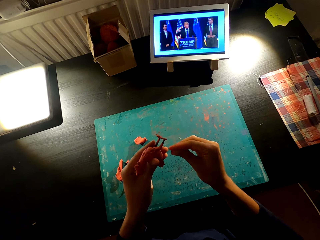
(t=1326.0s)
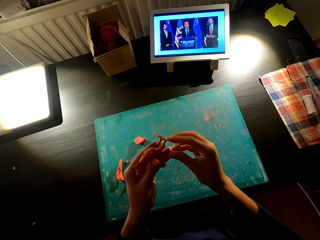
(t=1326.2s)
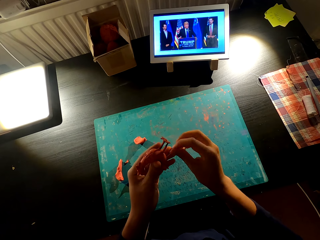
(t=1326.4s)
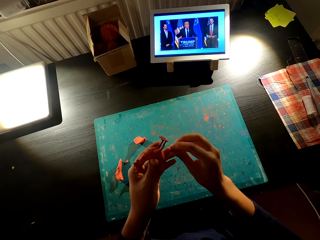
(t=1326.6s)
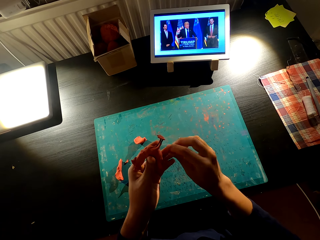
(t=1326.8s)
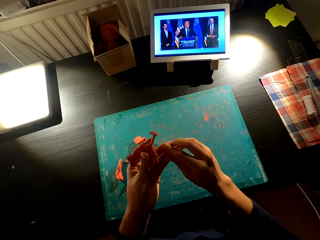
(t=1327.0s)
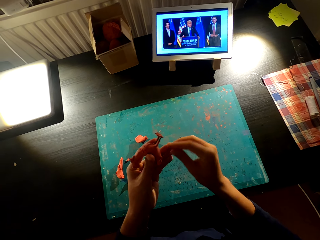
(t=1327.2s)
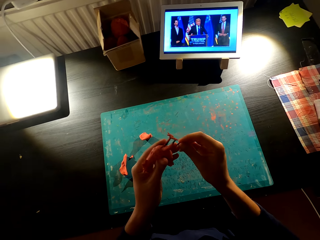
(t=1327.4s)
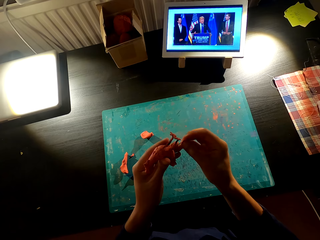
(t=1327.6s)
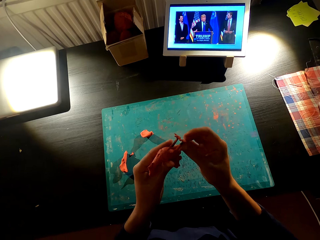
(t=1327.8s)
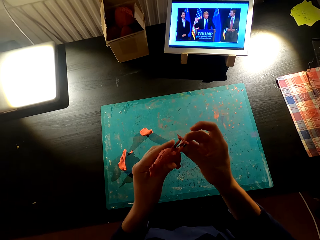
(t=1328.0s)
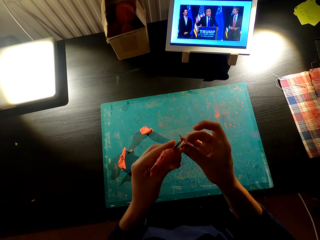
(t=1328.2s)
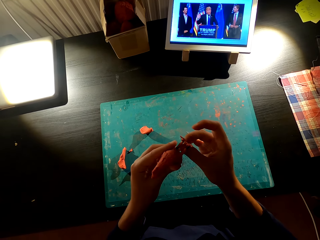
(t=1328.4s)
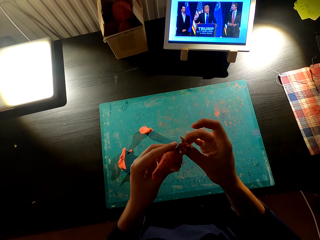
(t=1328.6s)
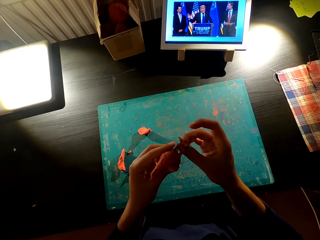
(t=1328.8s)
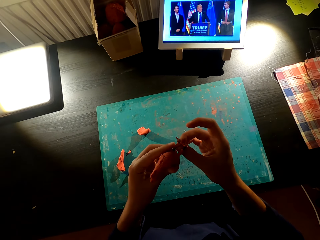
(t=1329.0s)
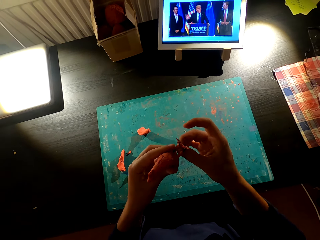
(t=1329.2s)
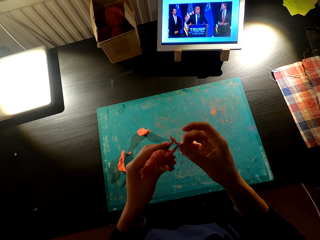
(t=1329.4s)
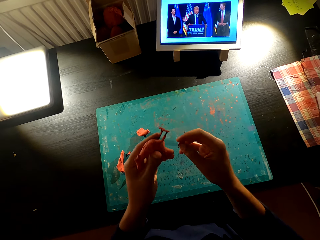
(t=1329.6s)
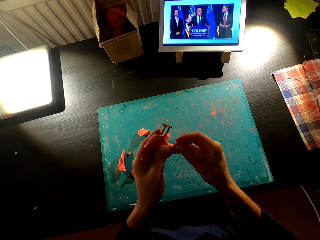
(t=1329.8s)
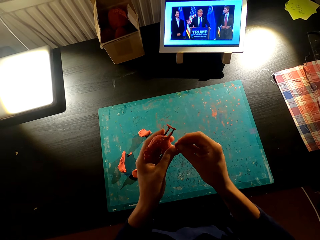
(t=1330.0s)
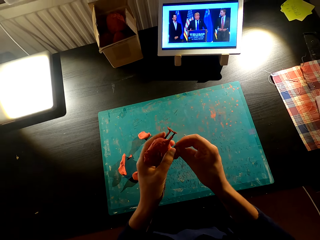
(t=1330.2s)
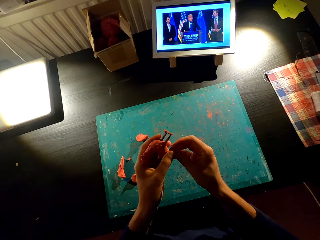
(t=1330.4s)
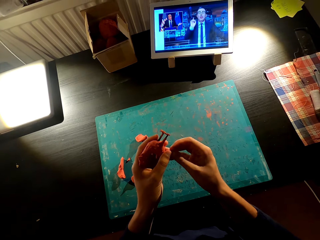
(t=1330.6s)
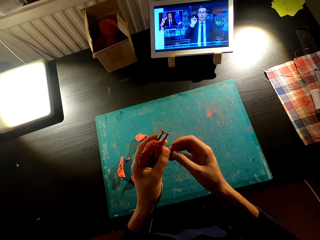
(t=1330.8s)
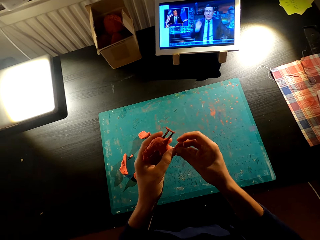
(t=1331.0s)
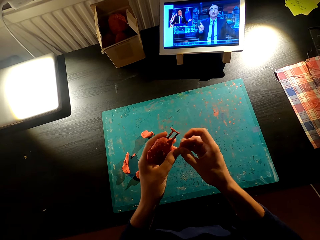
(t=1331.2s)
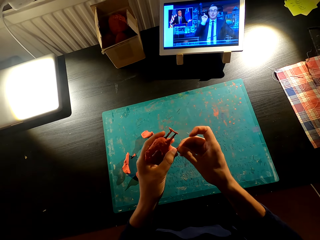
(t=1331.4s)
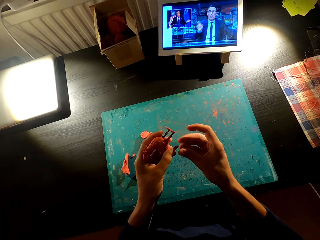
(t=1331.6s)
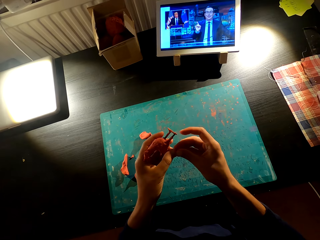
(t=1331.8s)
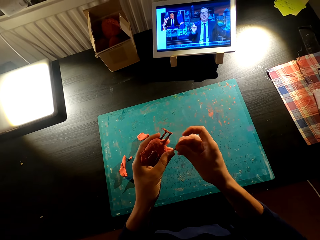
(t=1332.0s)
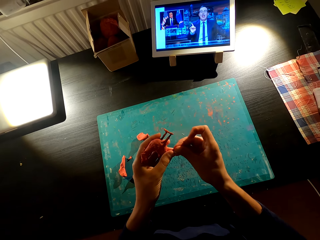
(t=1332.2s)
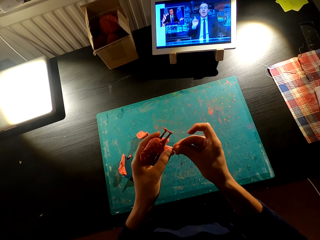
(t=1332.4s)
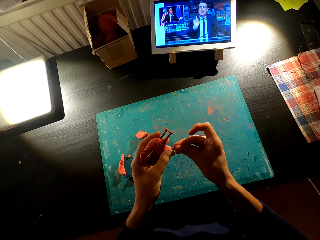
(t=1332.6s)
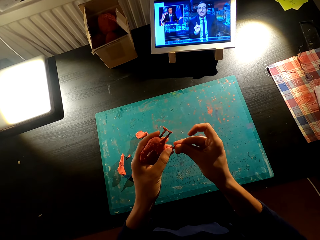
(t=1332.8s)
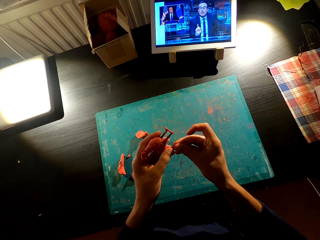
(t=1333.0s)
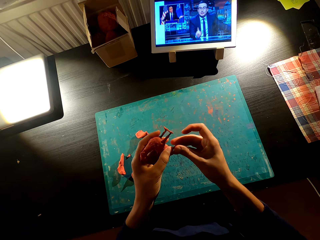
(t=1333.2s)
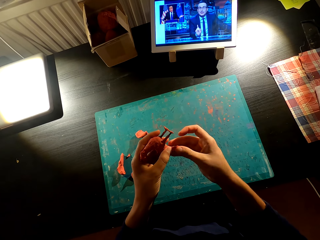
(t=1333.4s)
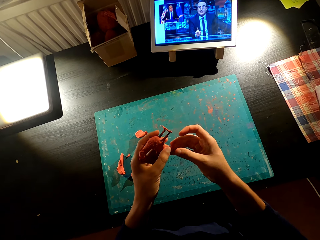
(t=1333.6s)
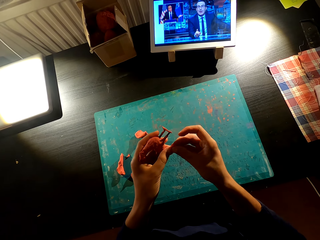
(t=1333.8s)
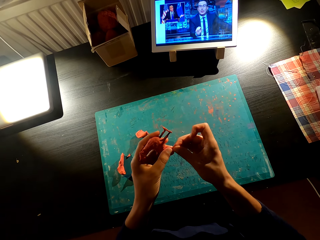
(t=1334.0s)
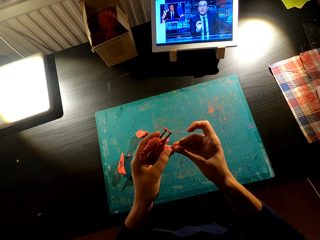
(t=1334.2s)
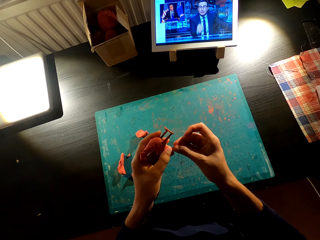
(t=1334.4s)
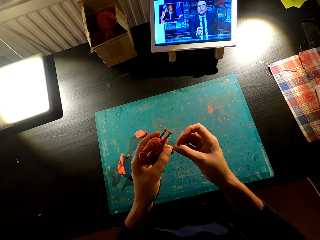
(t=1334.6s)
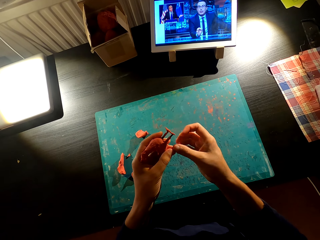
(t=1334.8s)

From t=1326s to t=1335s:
The camera wearer fixes something on something. They align something on the hand.

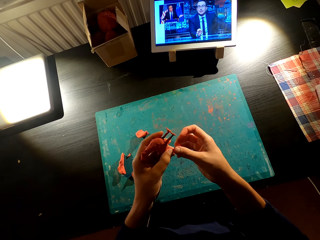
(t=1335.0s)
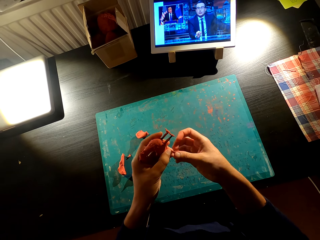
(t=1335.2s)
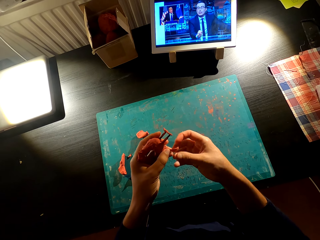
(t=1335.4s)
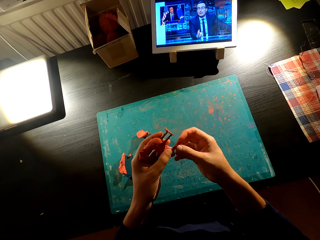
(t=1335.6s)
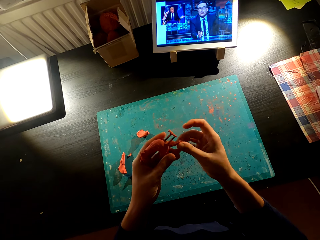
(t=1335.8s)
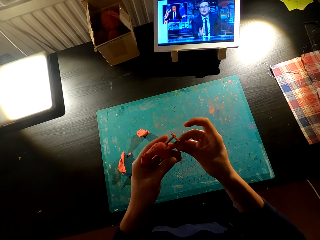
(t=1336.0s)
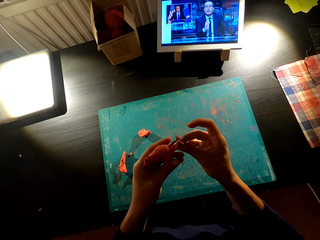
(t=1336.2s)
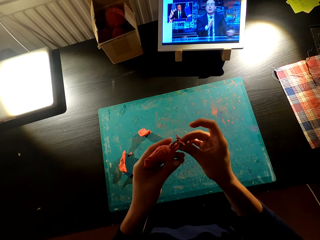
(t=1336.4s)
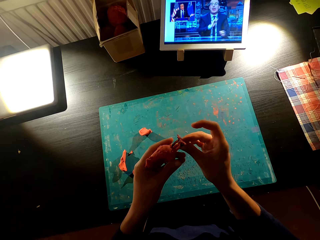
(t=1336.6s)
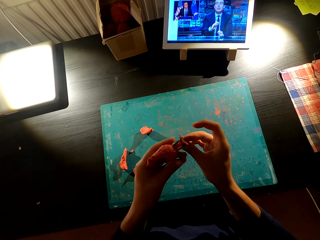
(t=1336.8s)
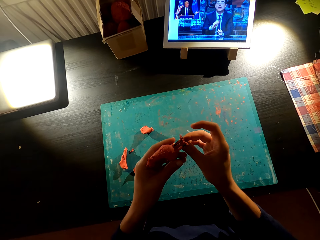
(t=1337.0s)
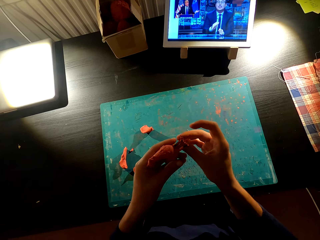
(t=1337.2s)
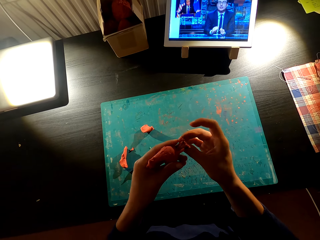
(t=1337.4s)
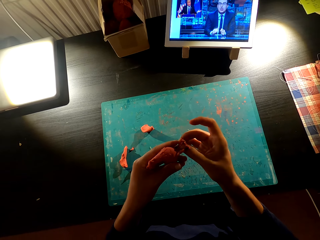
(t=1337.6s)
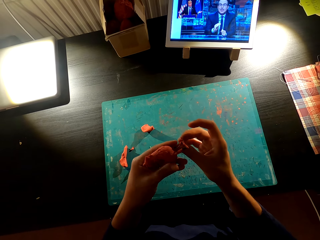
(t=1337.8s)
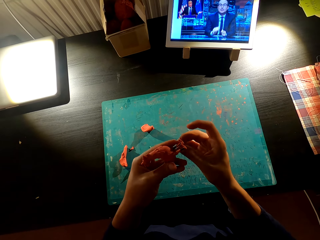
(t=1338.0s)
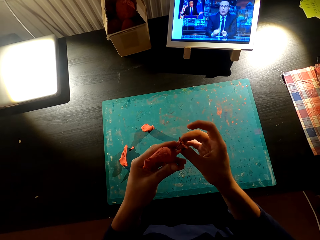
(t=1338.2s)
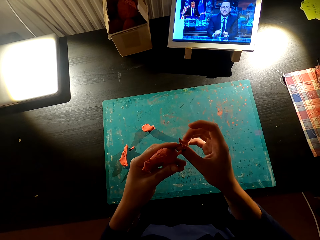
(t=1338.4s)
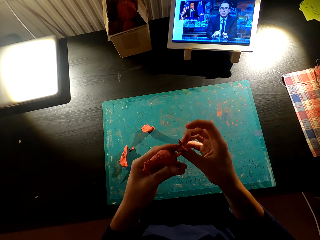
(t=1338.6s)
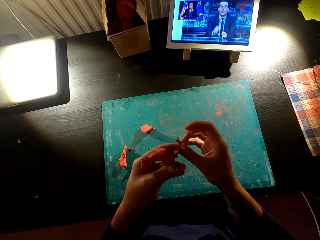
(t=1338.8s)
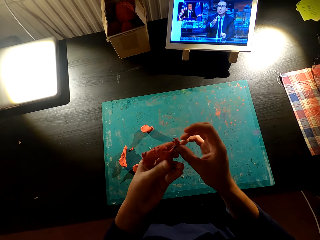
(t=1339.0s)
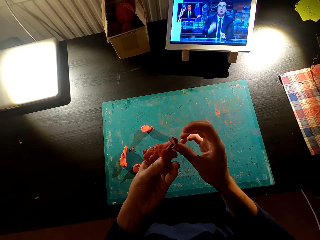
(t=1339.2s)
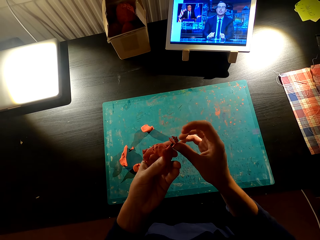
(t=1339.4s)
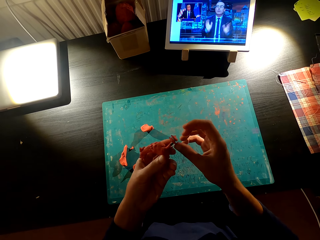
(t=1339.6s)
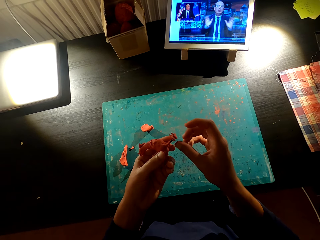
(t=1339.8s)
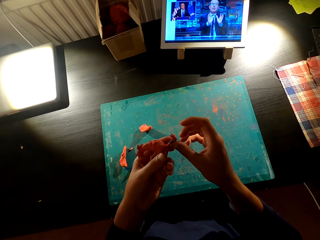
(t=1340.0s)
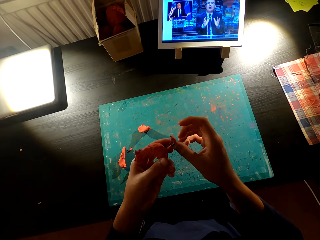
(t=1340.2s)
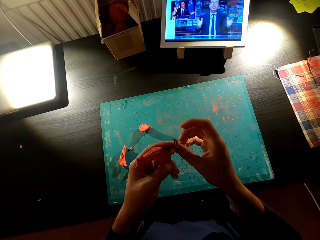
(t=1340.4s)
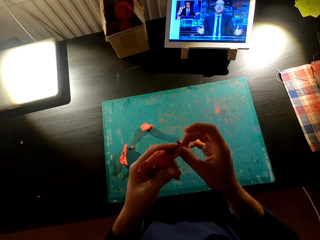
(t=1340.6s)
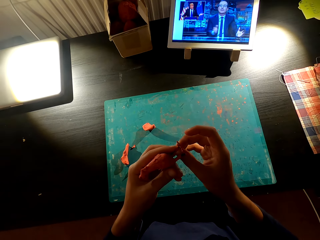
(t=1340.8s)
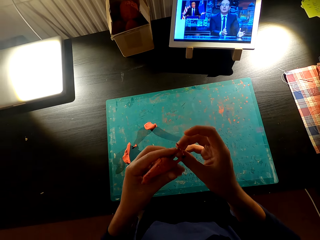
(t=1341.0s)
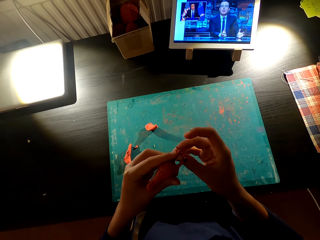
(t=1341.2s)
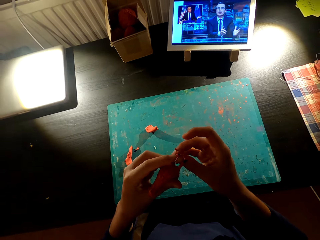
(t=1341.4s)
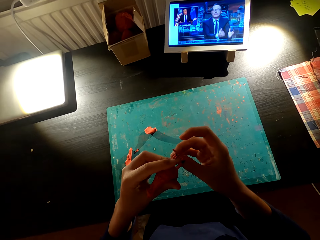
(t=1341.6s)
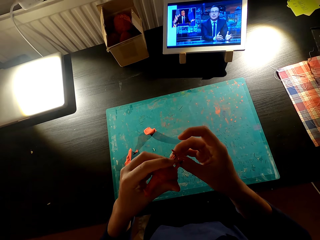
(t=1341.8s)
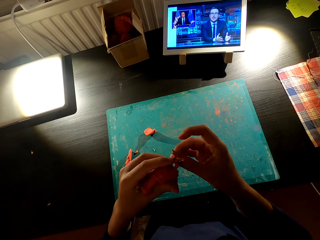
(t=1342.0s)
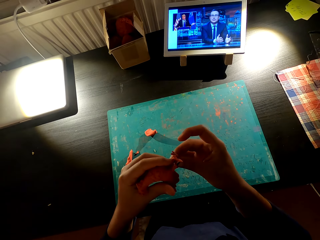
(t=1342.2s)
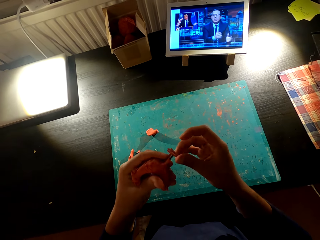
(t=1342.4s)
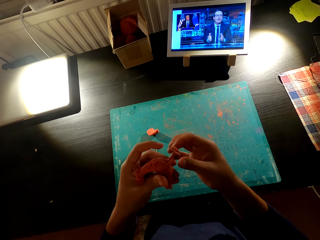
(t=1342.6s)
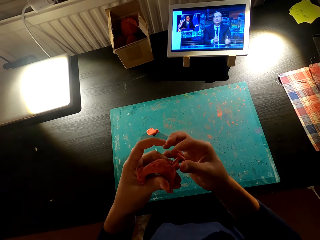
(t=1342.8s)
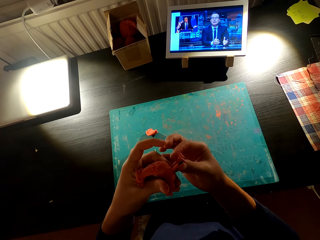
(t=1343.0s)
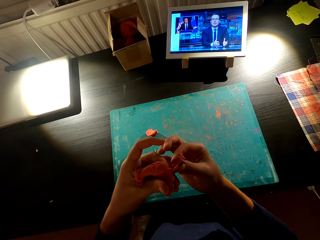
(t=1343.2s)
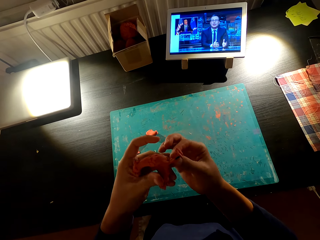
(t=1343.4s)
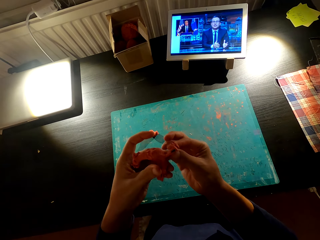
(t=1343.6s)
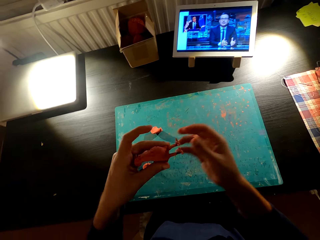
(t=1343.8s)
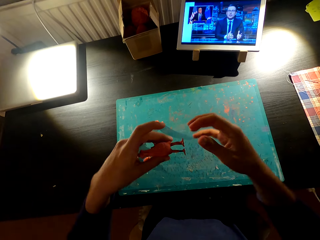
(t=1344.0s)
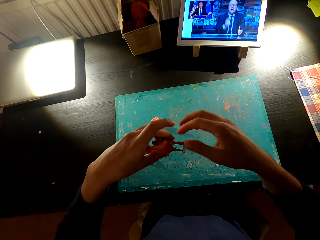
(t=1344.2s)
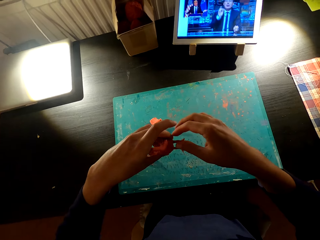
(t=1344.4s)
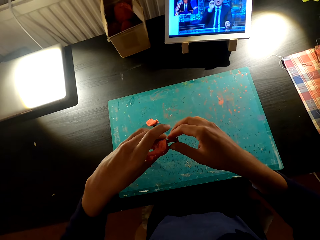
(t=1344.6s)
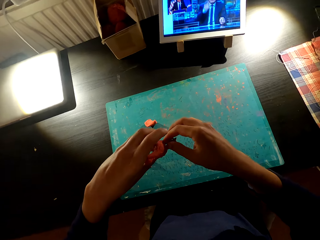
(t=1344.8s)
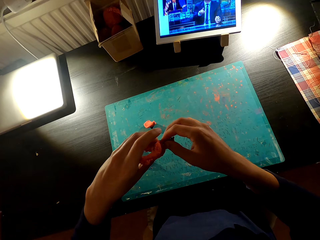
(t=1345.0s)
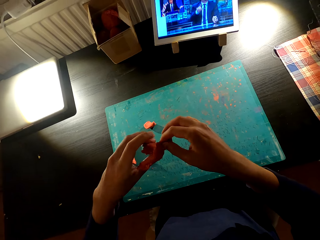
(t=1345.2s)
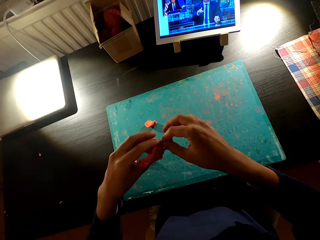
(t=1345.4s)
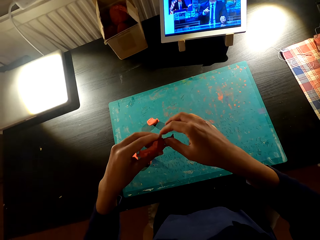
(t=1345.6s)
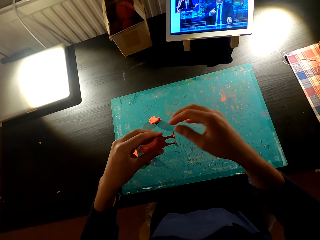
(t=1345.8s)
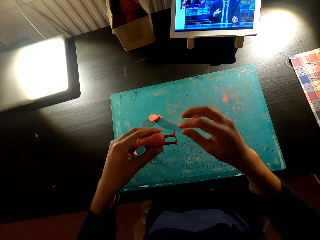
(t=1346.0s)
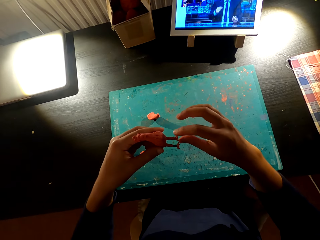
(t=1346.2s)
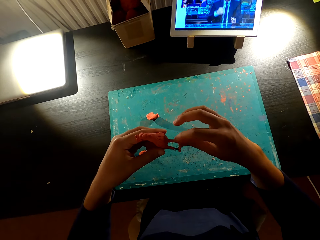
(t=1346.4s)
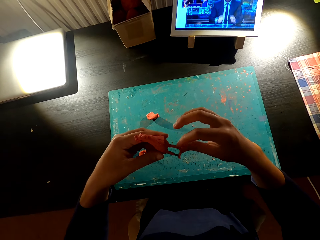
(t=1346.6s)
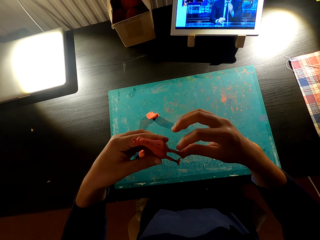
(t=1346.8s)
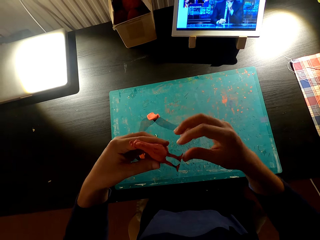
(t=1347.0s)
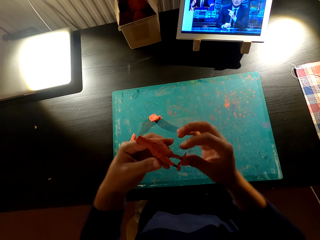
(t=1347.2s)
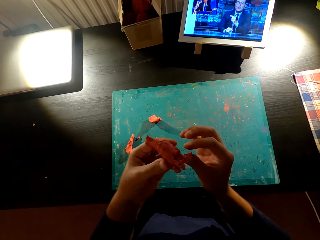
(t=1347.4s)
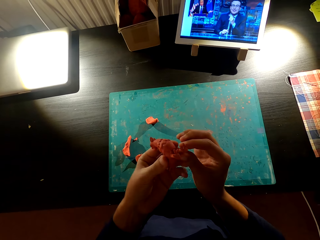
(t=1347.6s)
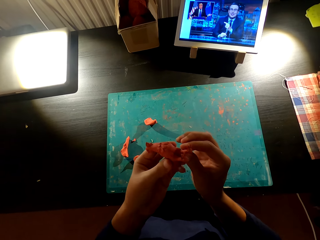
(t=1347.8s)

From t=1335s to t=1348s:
The camera wearer fixes something on something. They attach the mold to the wire.
